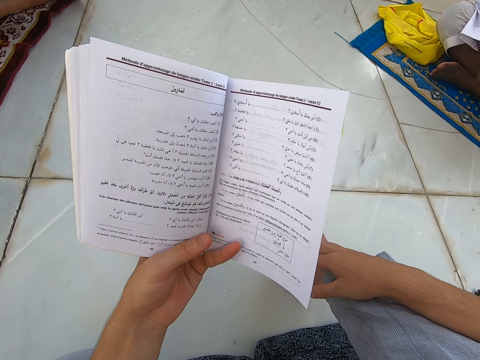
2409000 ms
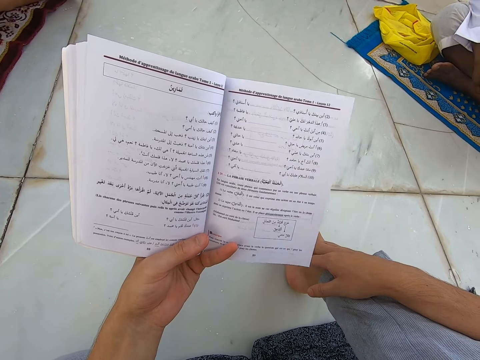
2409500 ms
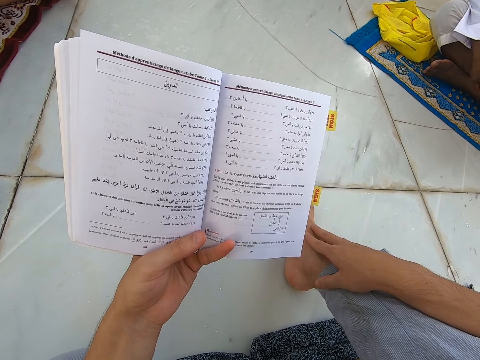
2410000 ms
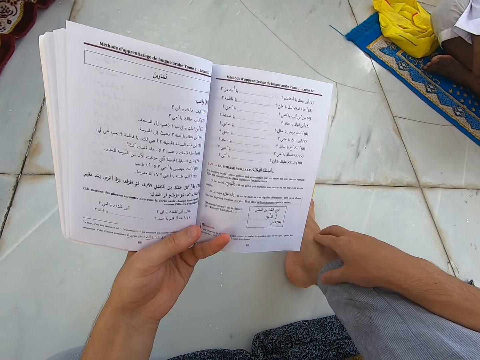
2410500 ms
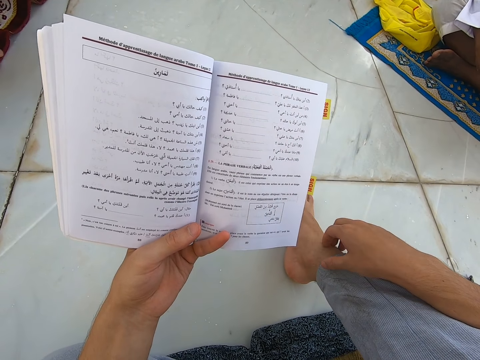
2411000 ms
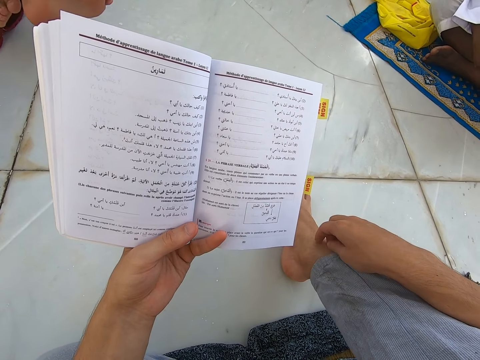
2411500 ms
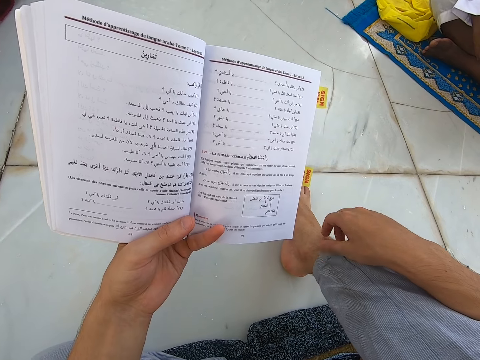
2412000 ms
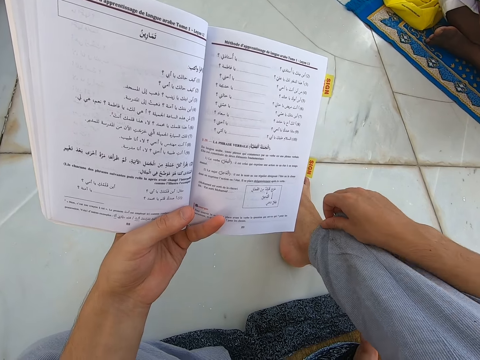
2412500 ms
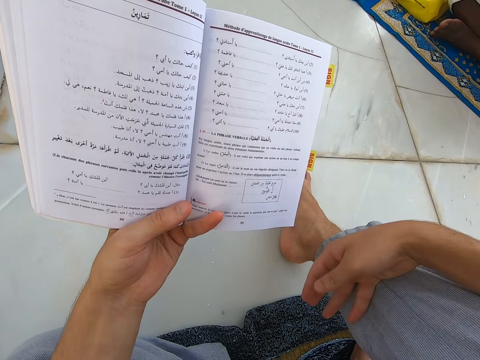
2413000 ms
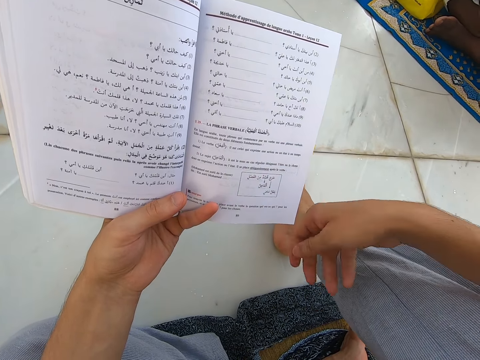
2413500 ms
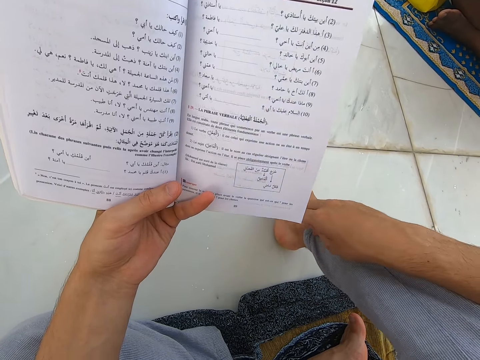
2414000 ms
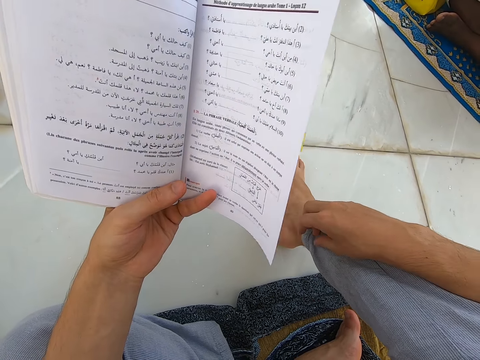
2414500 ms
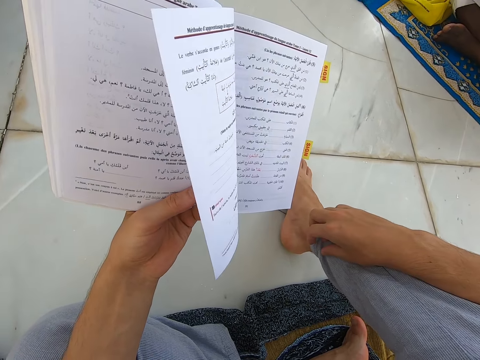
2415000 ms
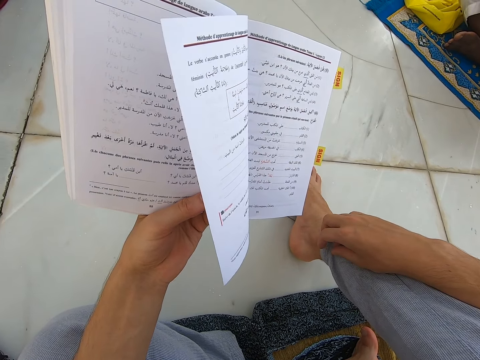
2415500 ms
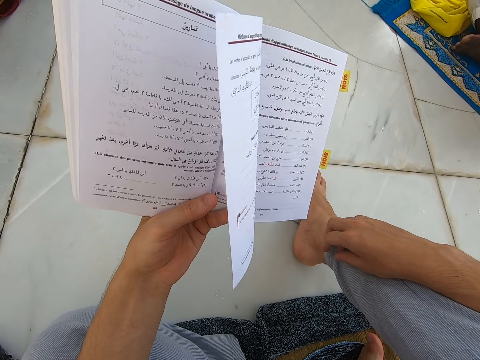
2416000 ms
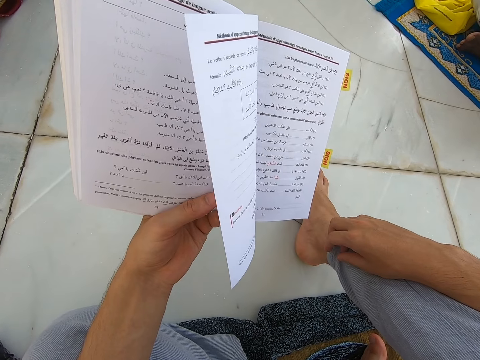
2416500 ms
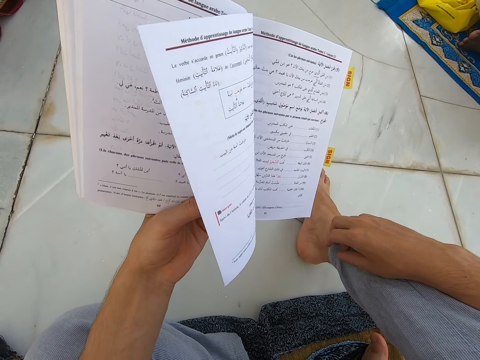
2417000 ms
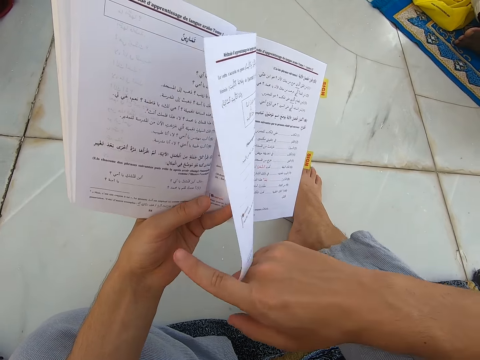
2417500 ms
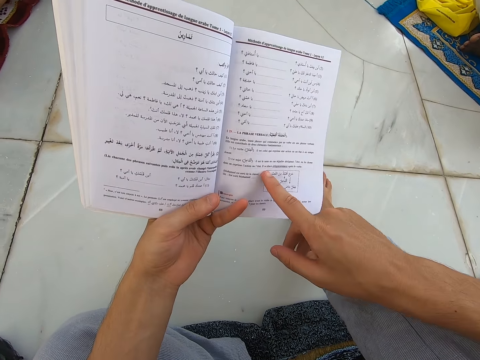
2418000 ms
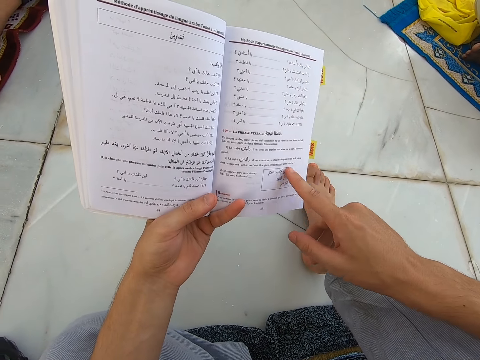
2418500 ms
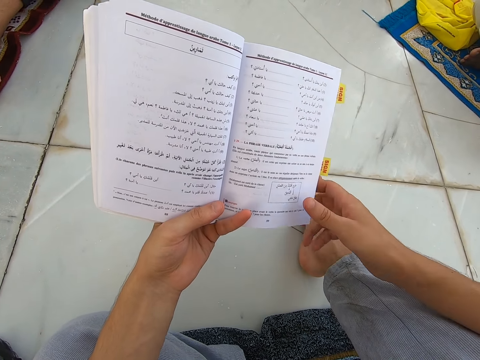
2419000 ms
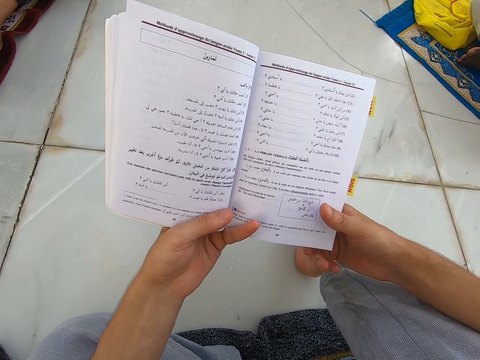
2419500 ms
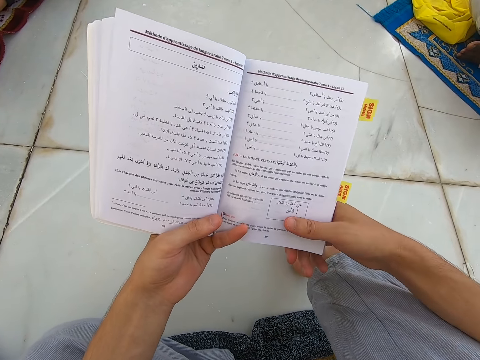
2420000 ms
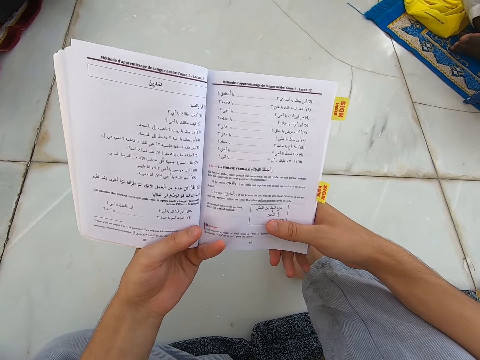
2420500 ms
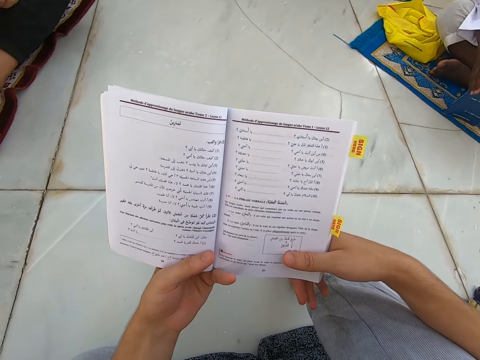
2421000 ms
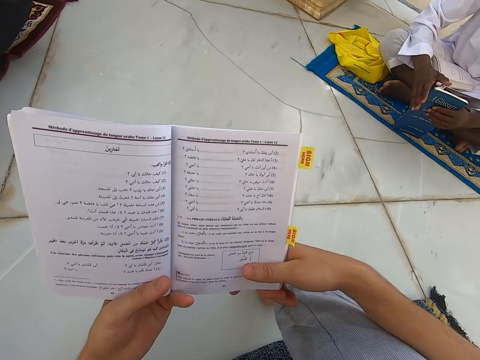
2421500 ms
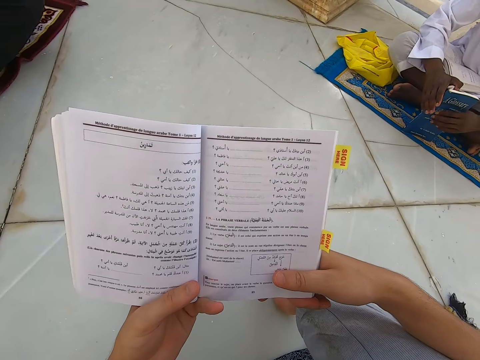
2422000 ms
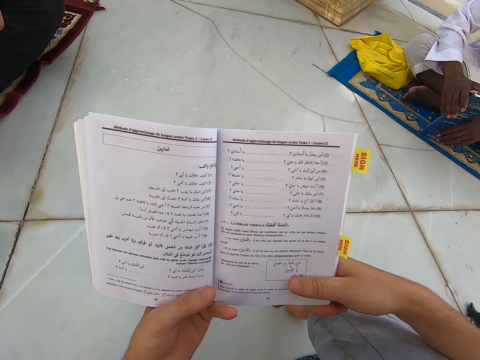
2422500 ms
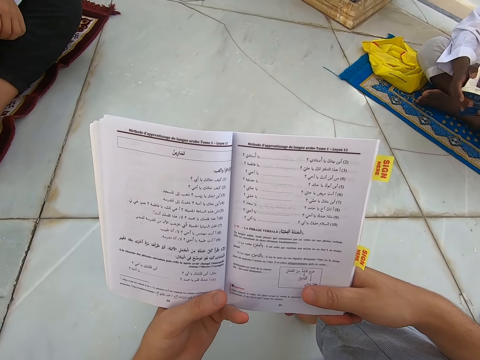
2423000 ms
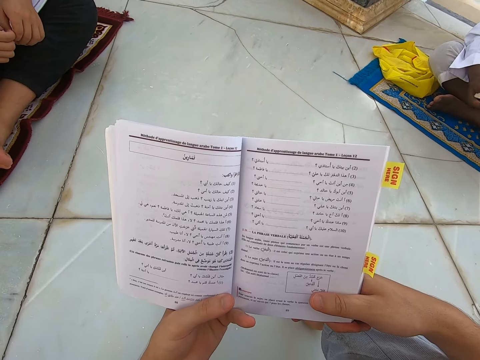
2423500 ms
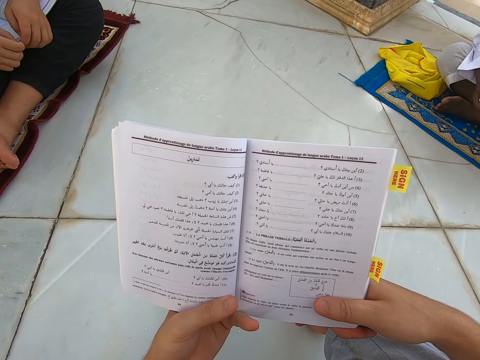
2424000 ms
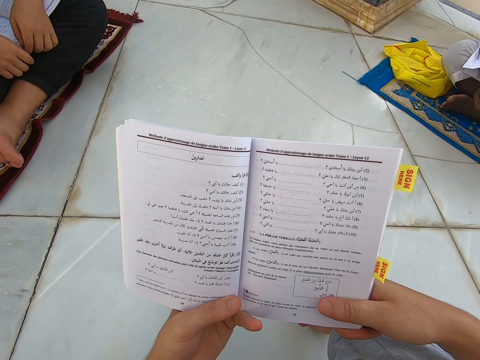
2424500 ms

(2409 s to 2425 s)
The camera wearer touches the leg. They scratch the leg and wipe the trouser. They touch the book. They read the book.

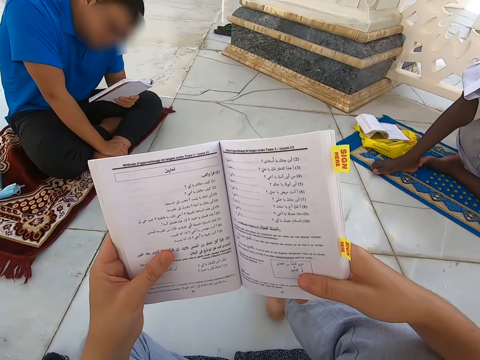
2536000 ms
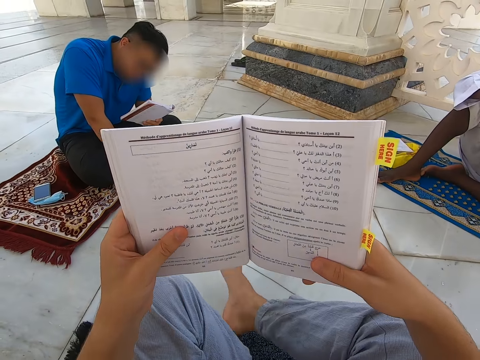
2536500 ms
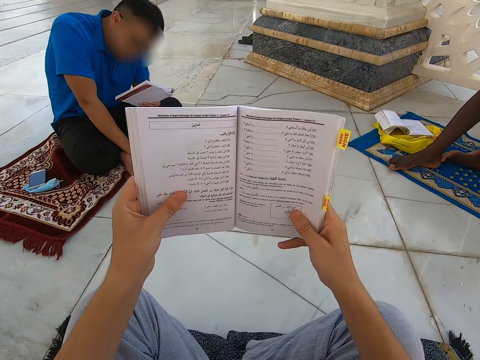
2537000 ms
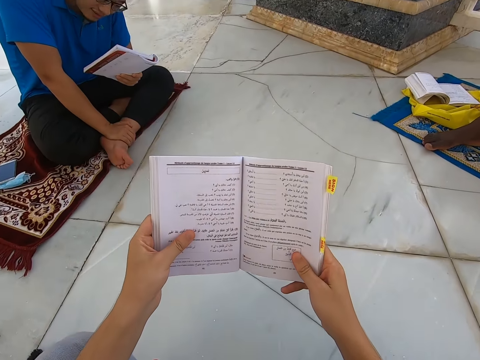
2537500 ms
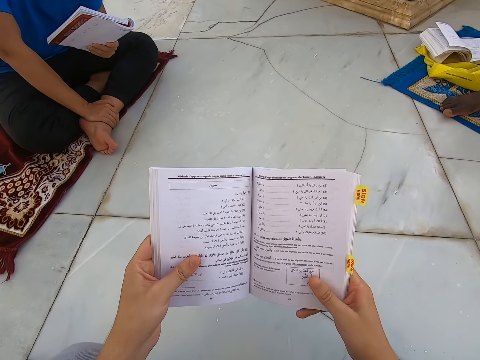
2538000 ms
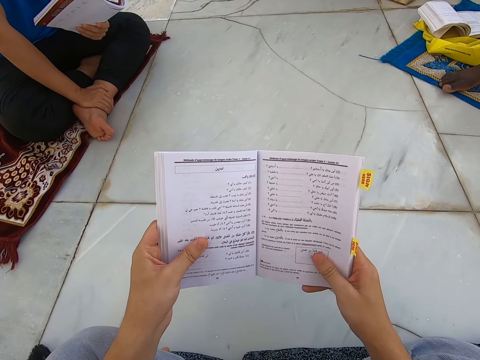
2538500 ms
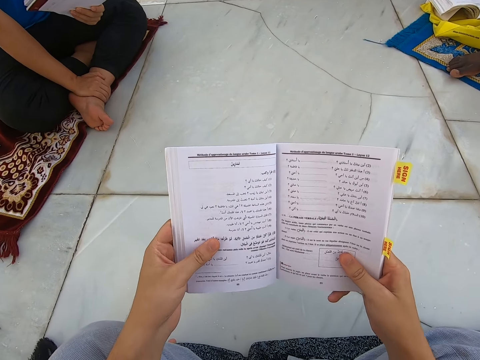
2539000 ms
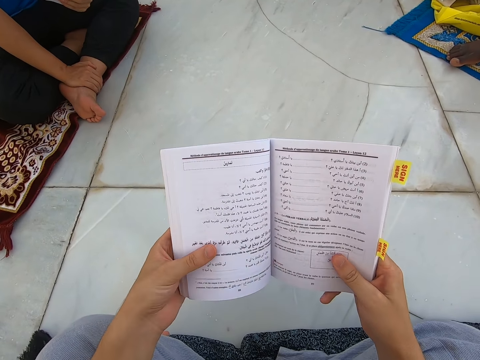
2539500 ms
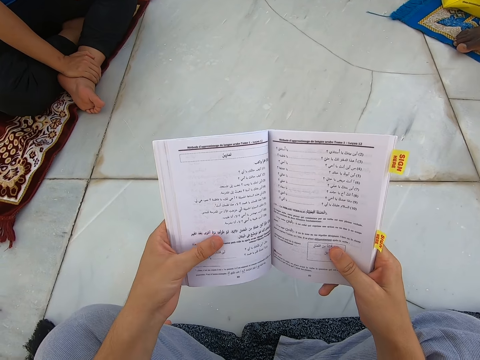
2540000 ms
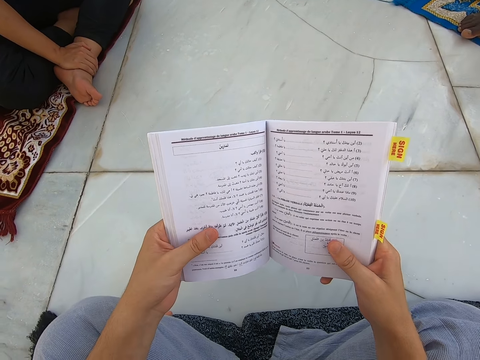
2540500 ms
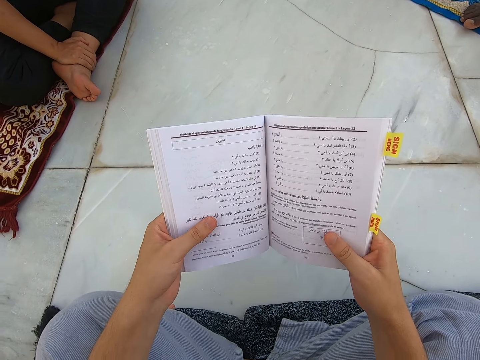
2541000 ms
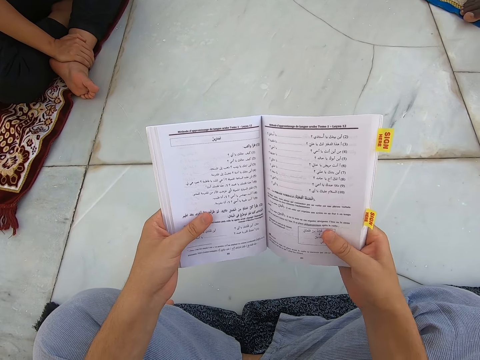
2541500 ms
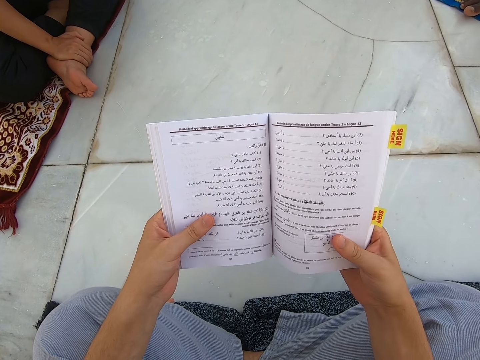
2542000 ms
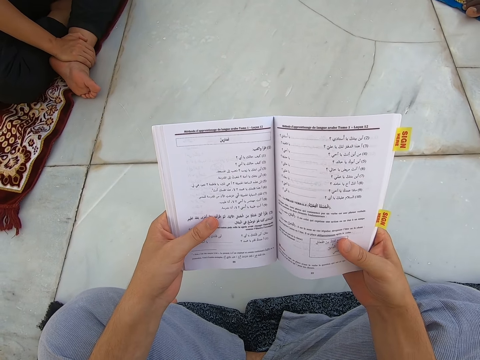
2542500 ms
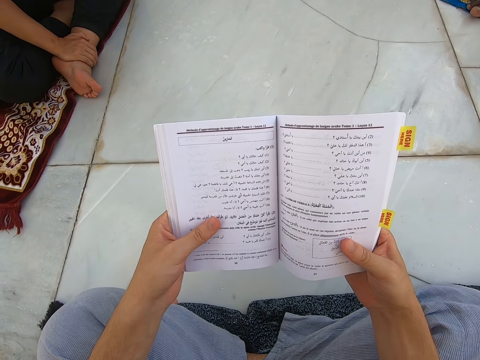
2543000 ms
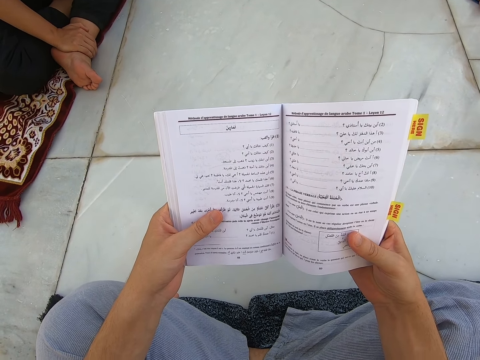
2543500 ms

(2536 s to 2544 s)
The camera wearer moves the leg. They read a book in the mosque.

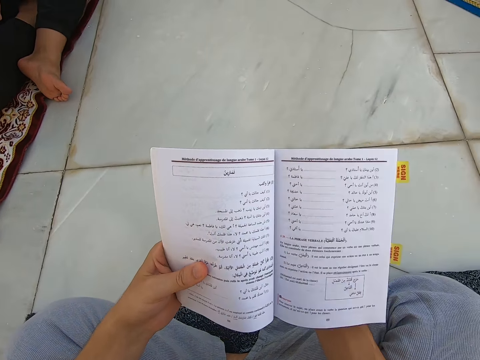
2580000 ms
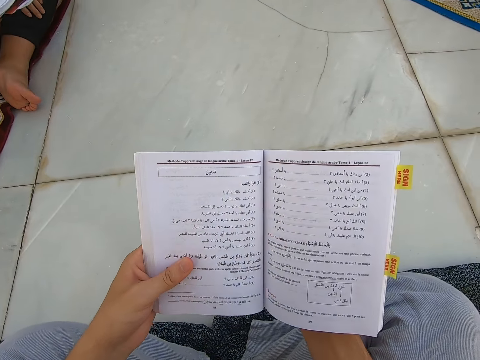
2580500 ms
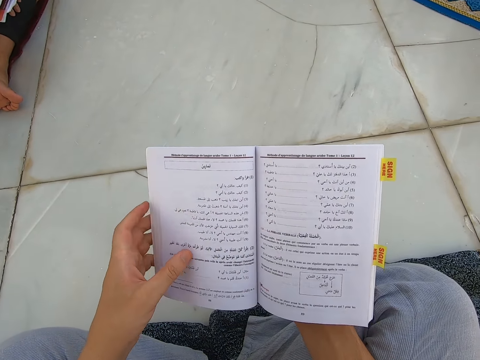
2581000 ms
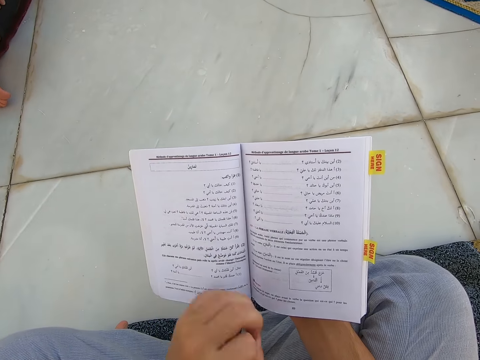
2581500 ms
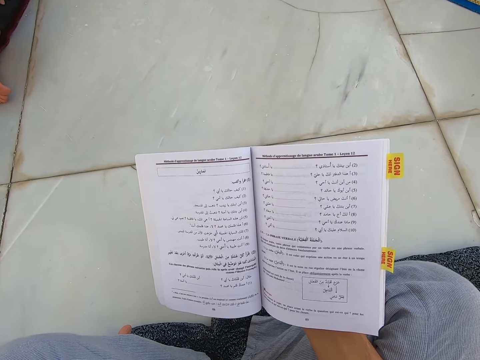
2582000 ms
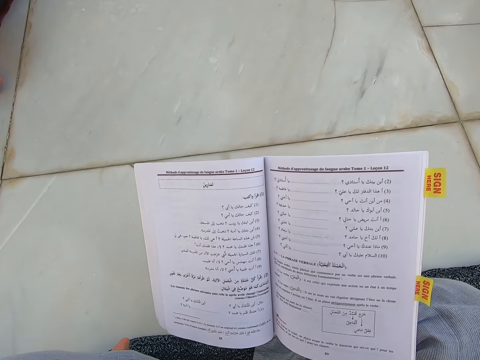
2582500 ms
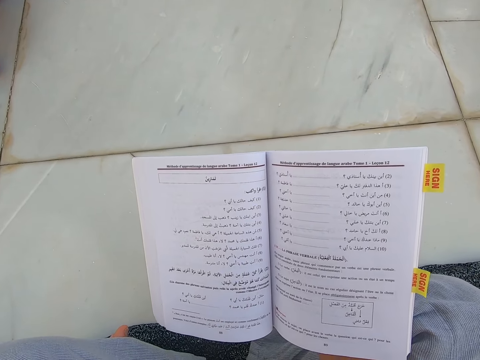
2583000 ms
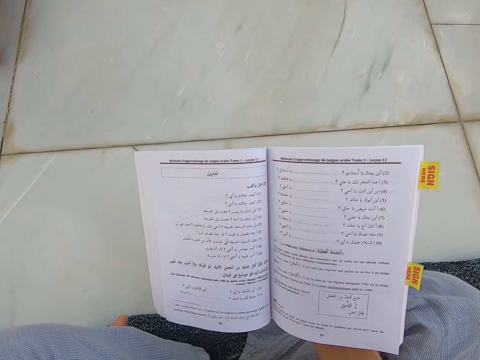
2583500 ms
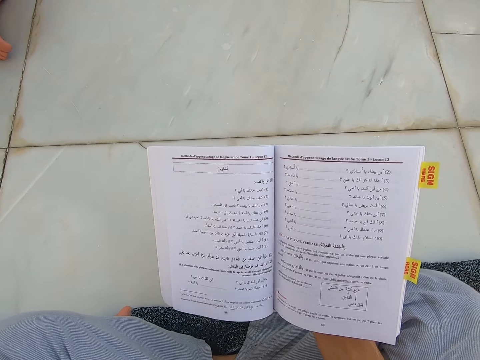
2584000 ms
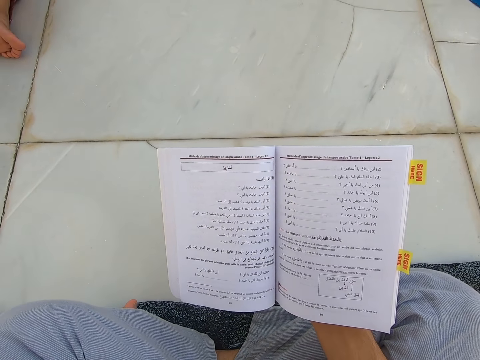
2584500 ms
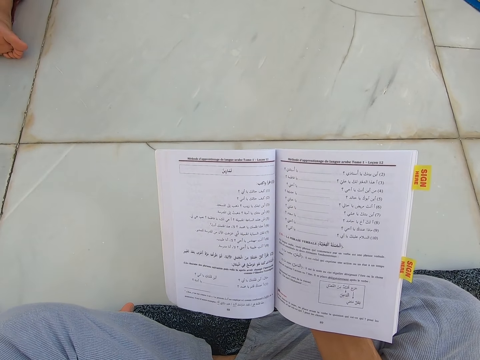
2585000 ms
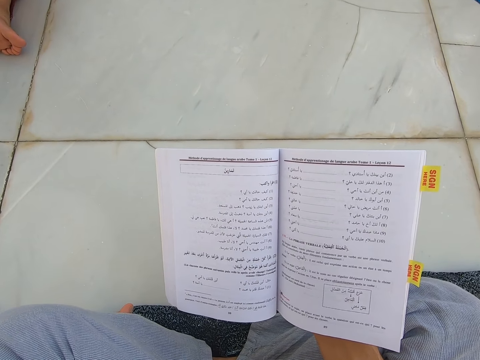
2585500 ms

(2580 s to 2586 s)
The camera wearer raises the left hand up.
